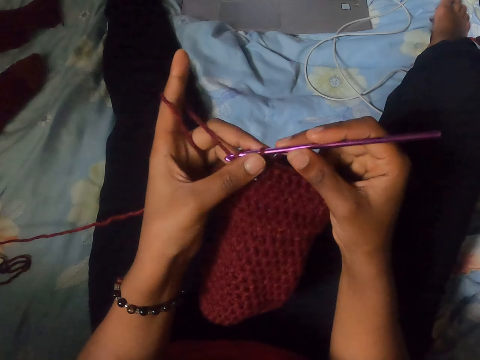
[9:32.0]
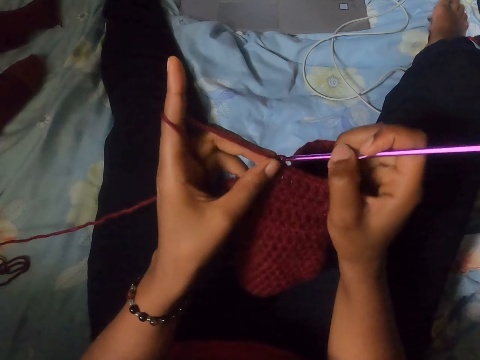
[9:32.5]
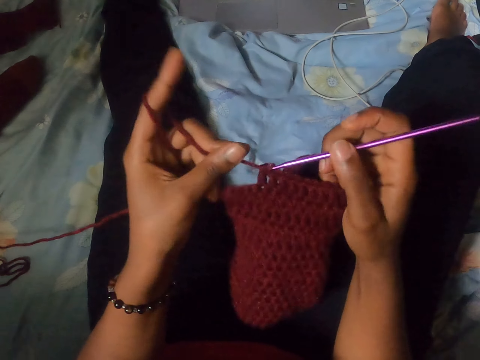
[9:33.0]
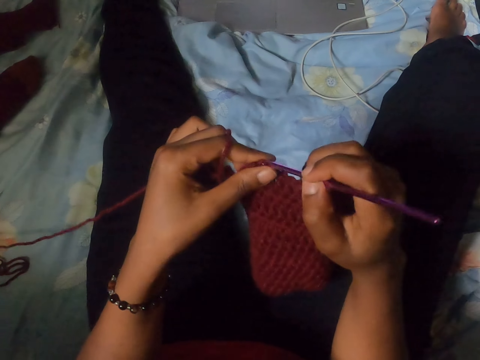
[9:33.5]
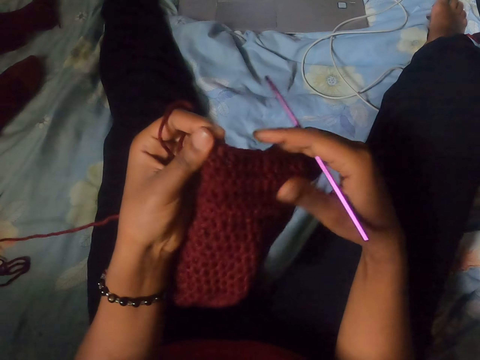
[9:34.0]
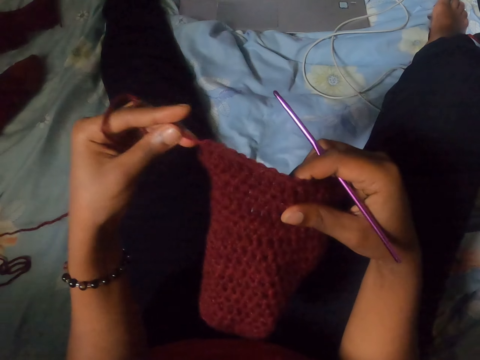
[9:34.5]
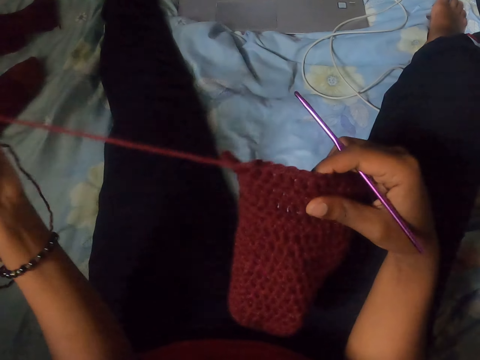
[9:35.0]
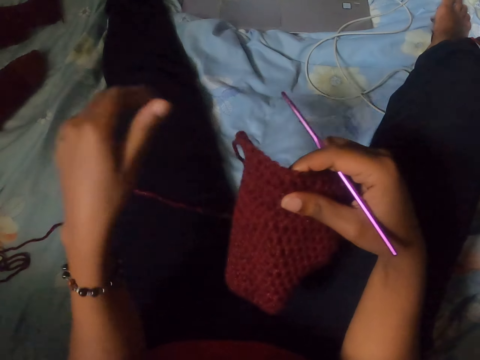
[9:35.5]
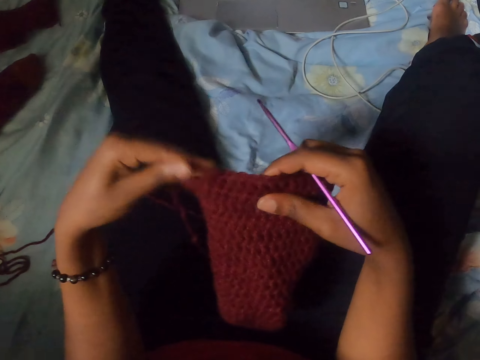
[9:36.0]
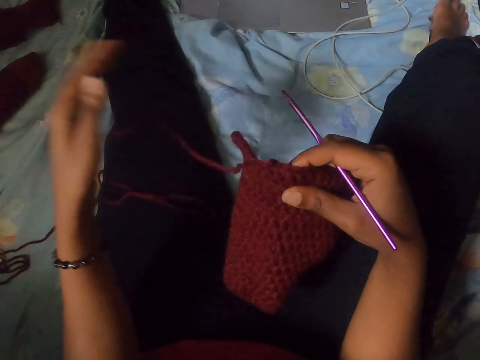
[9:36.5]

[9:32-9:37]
The camera wearer knits with yarn and a needle. She pulls the brown yarn with her left hand. She drops the yarn. She holds a piece of cloth with both hands. She pulls the yarn.

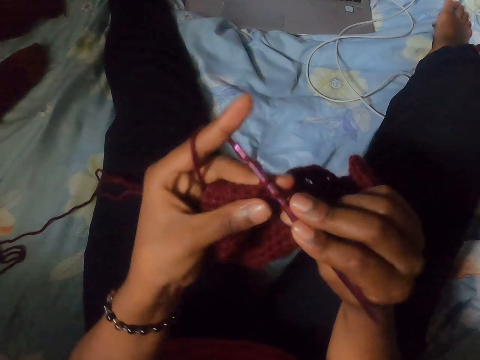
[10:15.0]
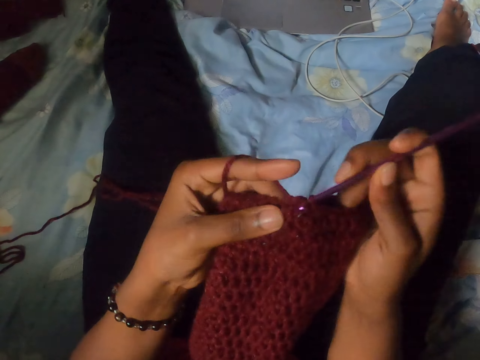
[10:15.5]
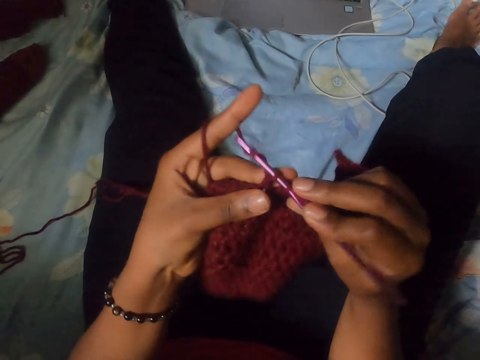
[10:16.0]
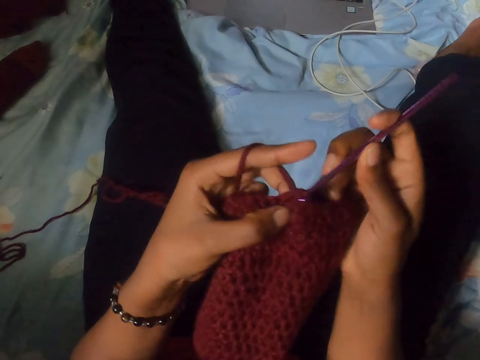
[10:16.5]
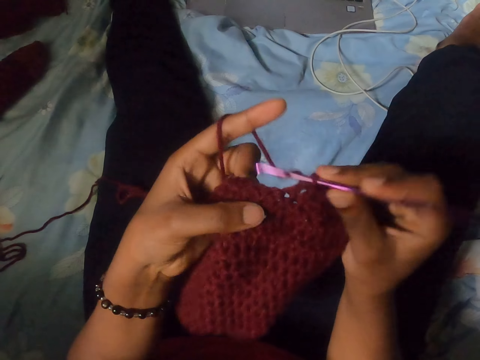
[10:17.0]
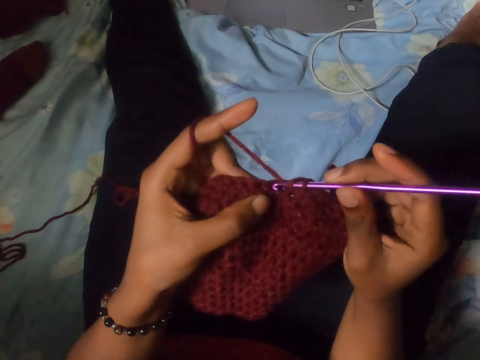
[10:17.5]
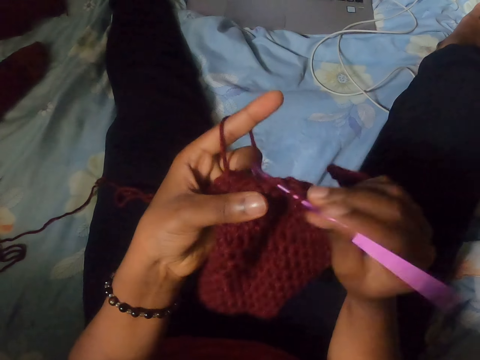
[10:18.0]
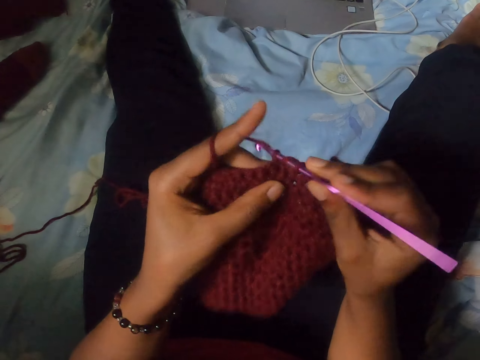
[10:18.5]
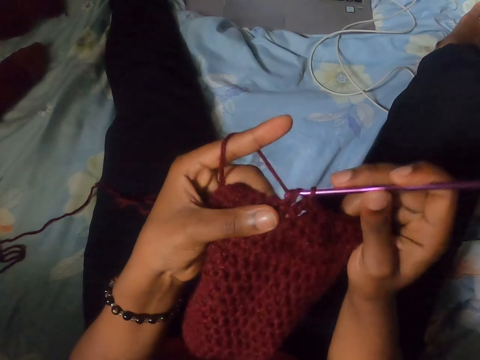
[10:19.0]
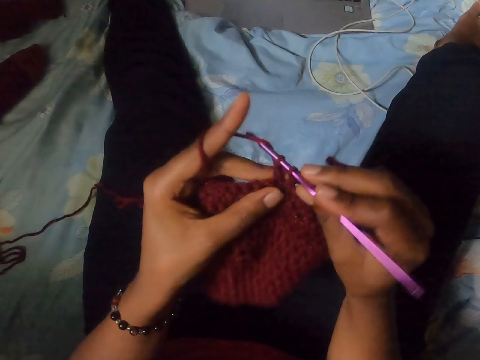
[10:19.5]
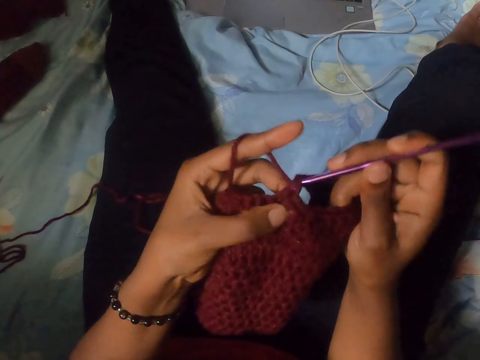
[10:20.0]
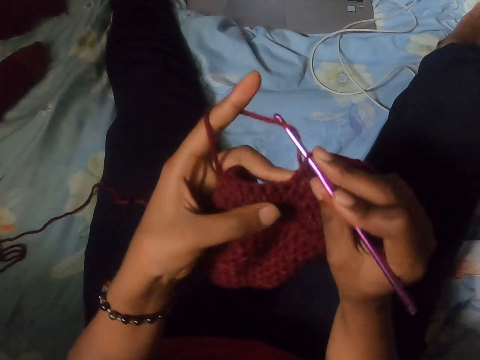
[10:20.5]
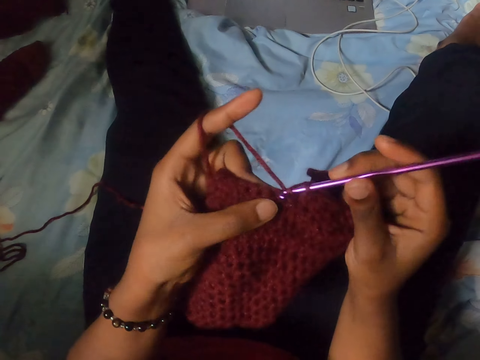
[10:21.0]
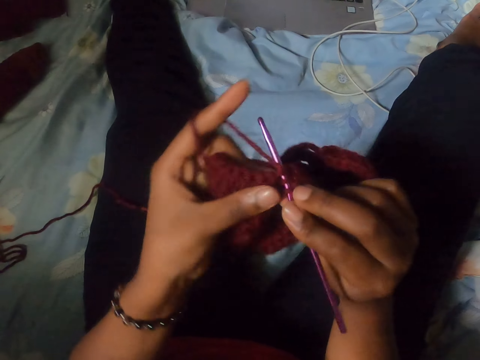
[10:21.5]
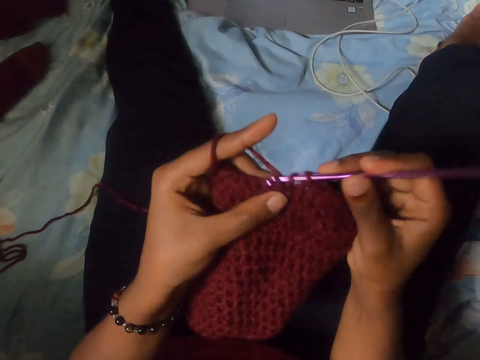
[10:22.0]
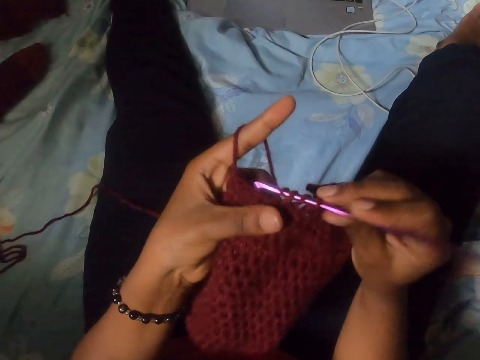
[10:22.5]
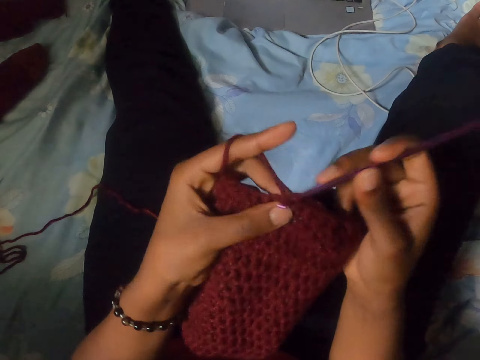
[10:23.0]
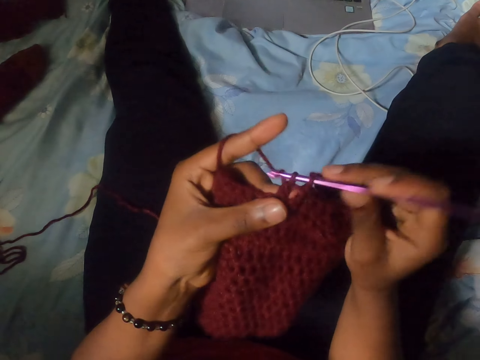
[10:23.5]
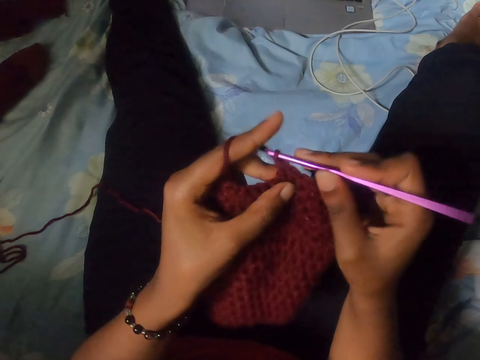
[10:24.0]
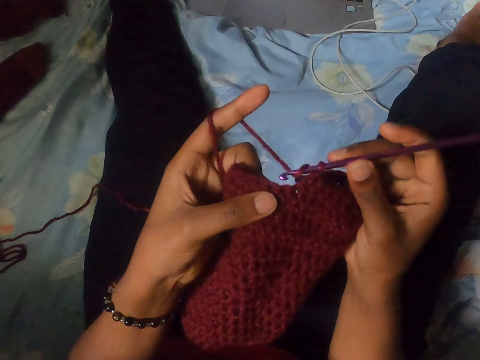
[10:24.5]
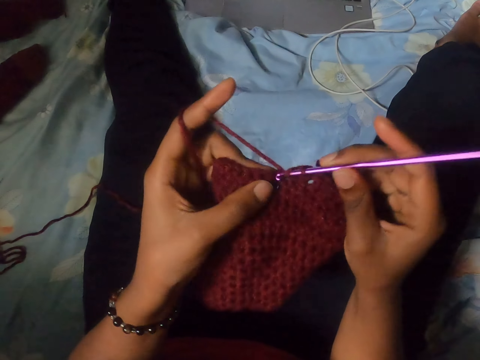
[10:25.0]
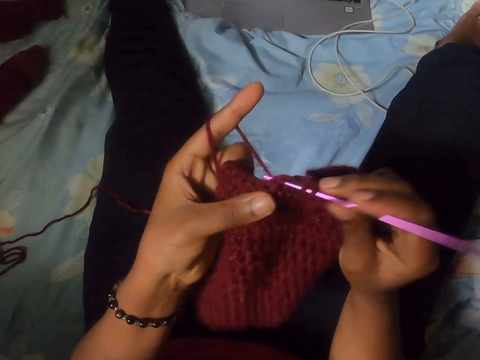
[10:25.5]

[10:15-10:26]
The camera wearer moves the right leg.

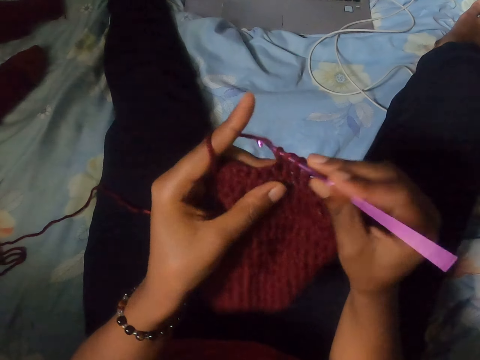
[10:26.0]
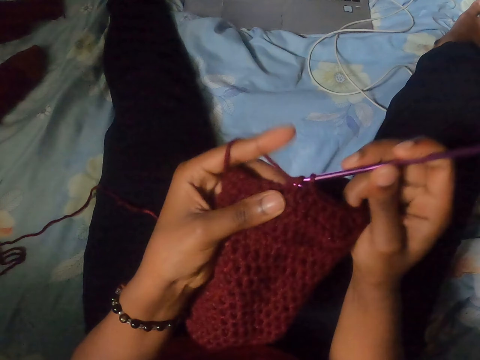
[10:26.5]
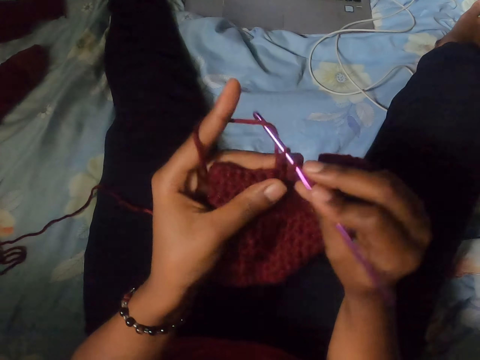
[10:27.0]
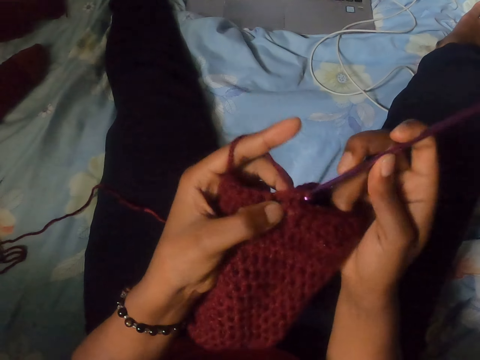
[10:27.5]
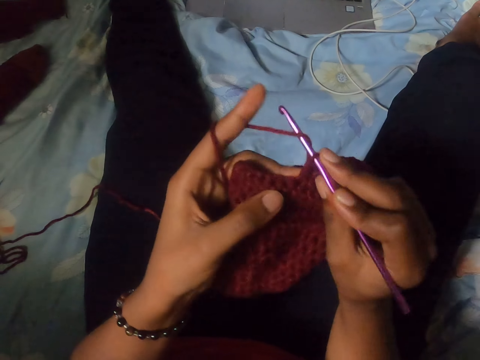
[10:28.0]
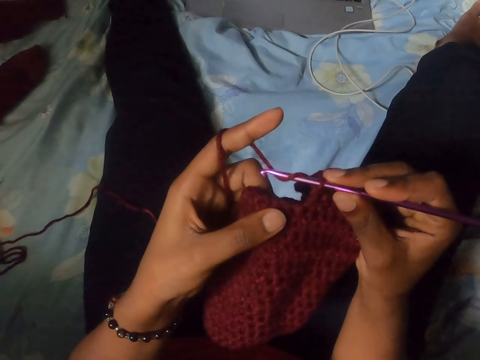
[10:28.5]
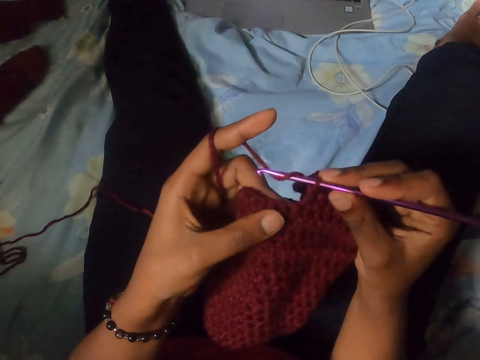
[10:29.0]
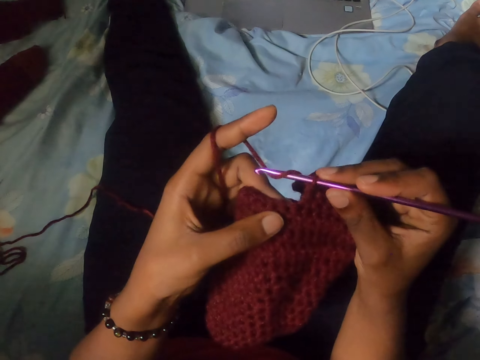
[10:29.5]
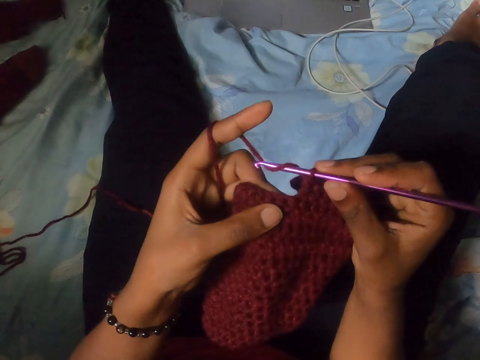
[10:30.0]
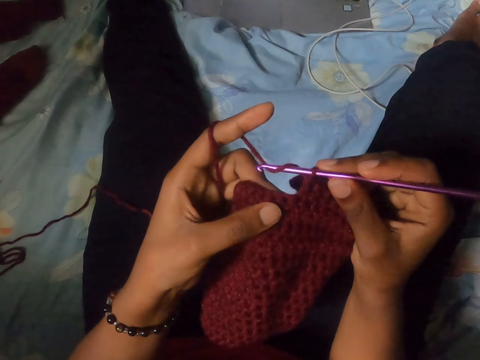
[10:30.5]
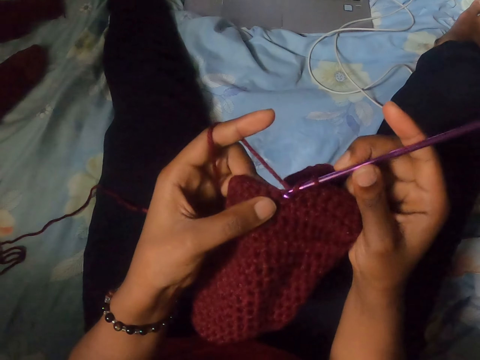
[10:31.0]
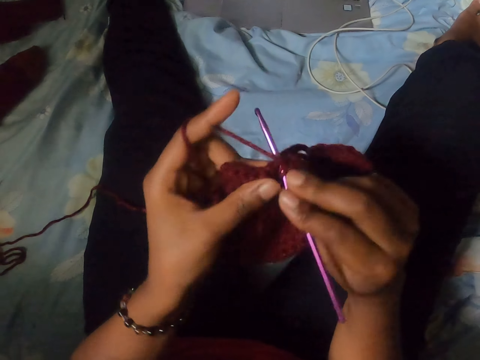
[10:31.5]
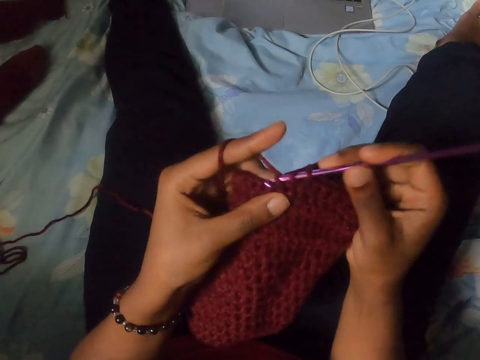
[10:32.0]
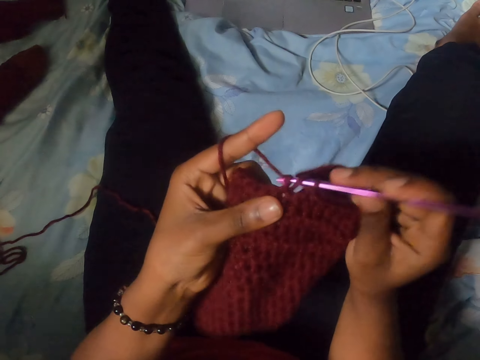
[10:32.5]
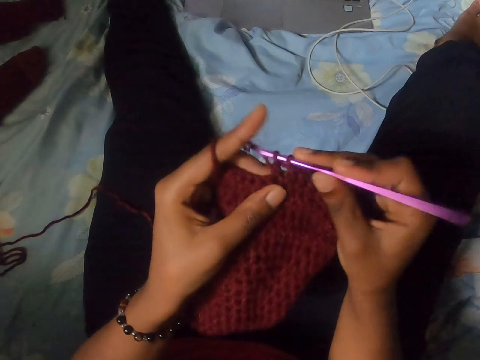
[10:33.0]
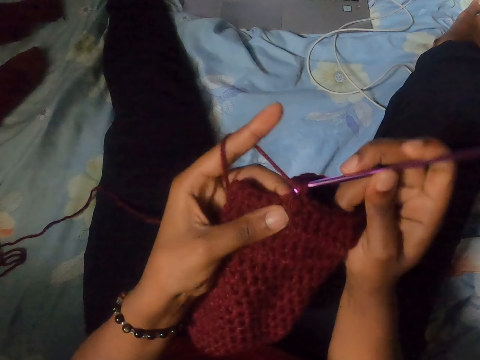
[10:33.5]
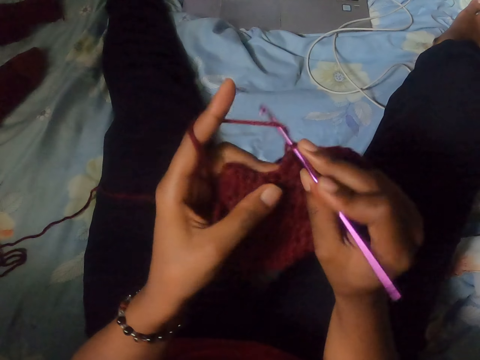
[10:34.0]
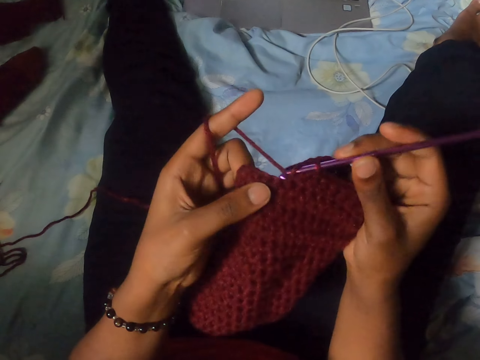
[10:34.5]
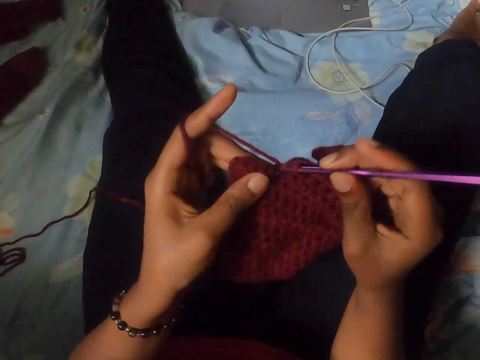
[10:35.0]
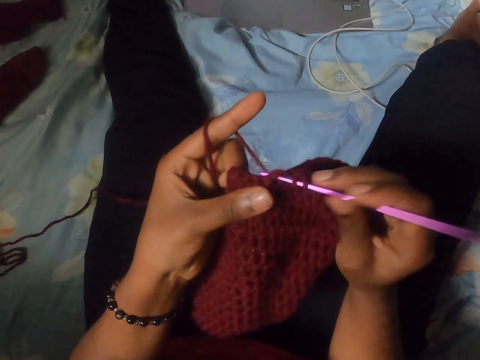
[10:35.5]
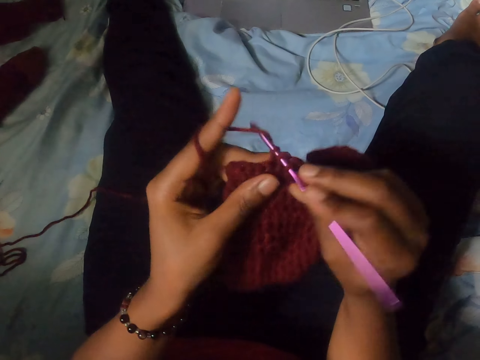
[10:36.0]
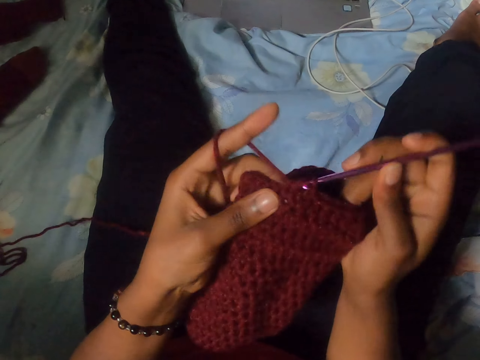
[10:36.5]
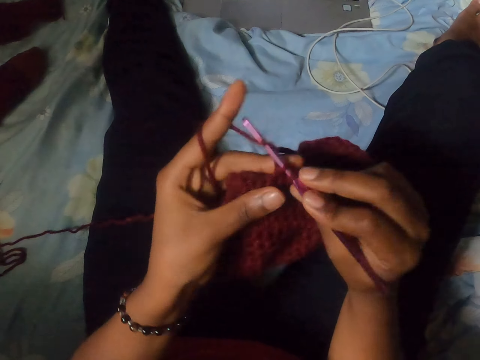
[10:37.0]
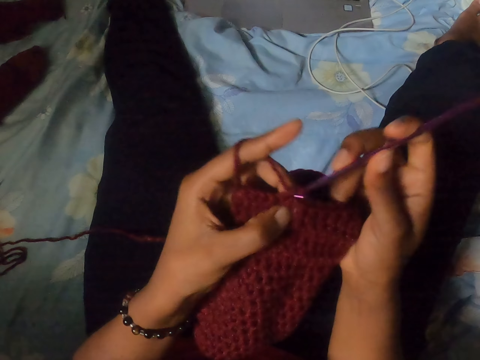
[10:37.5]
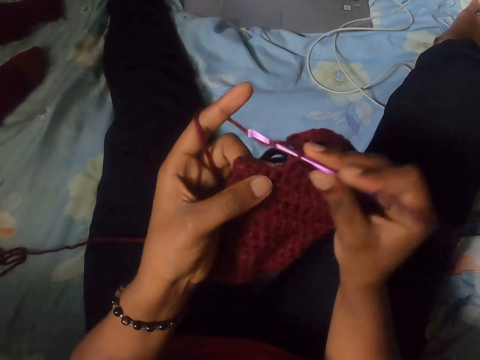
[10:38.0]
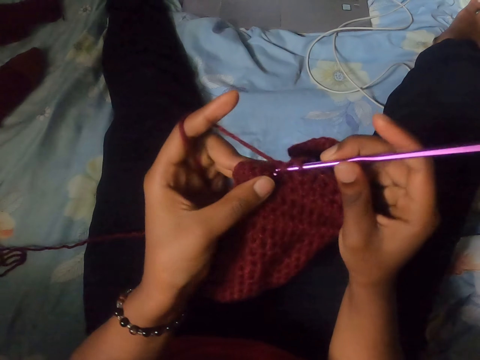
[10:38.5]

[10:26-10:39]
The camera wearer stops knitting. They knit with yarn and a needle.
